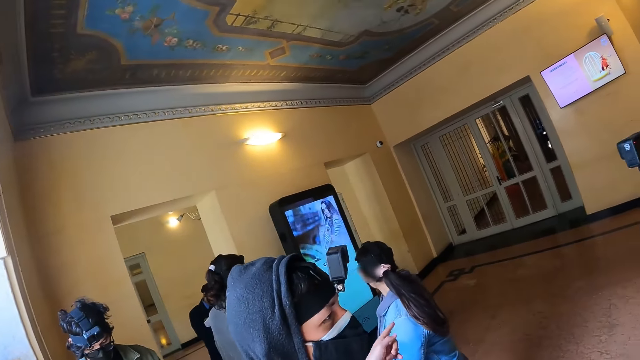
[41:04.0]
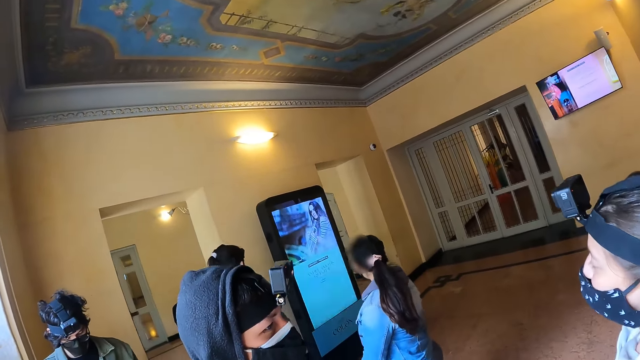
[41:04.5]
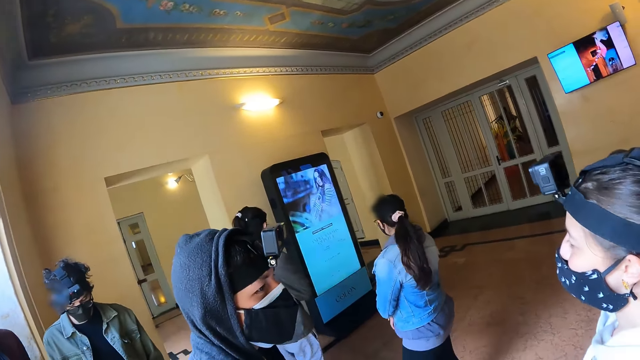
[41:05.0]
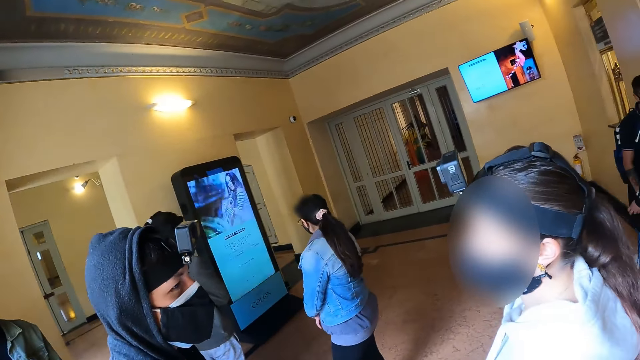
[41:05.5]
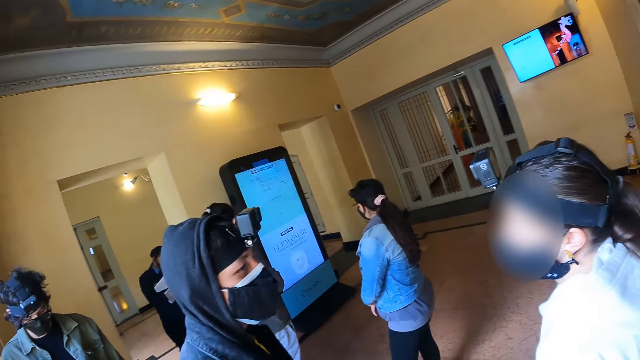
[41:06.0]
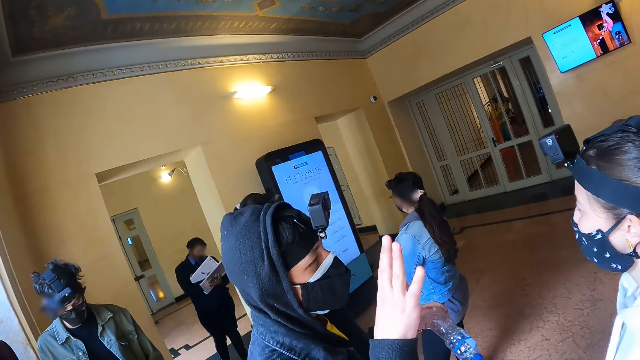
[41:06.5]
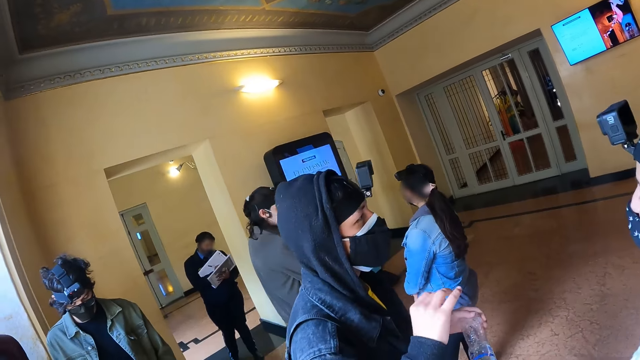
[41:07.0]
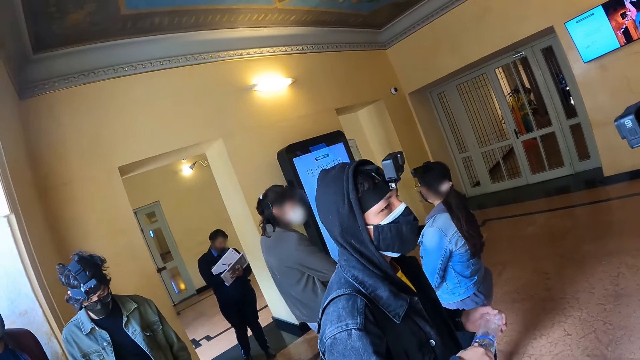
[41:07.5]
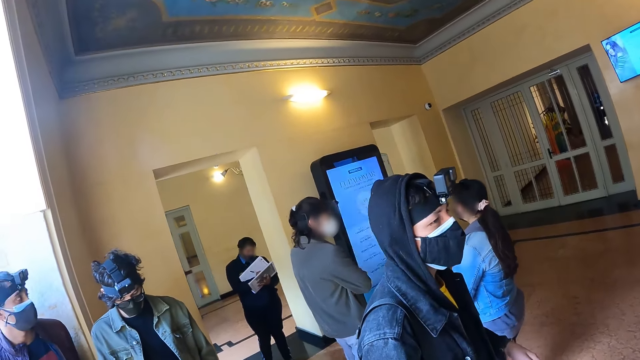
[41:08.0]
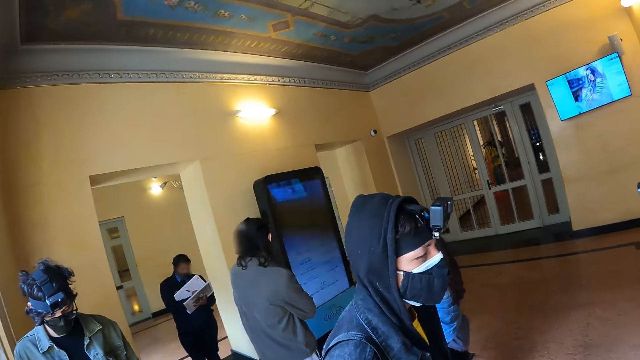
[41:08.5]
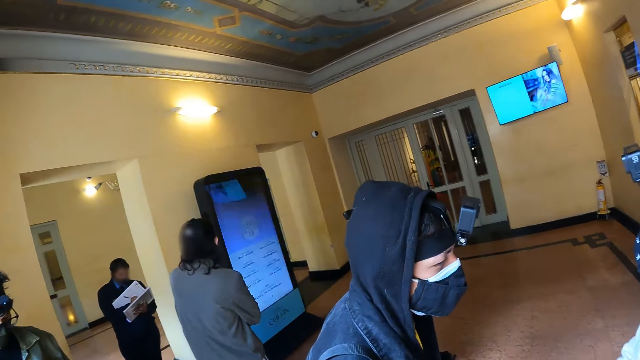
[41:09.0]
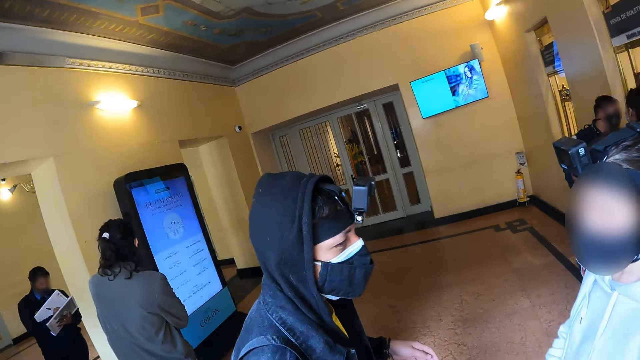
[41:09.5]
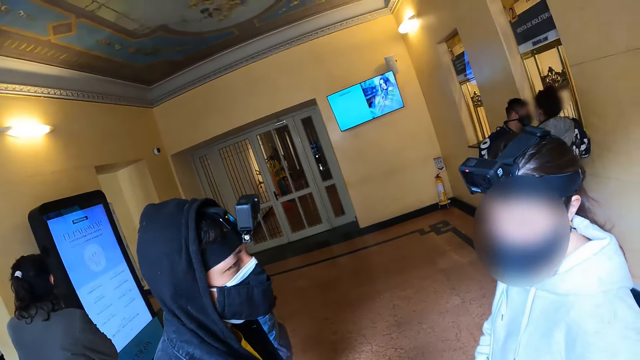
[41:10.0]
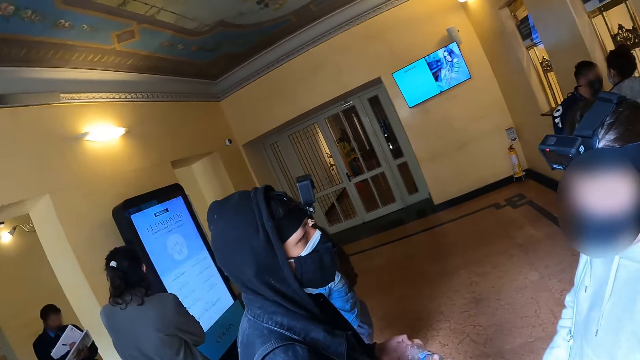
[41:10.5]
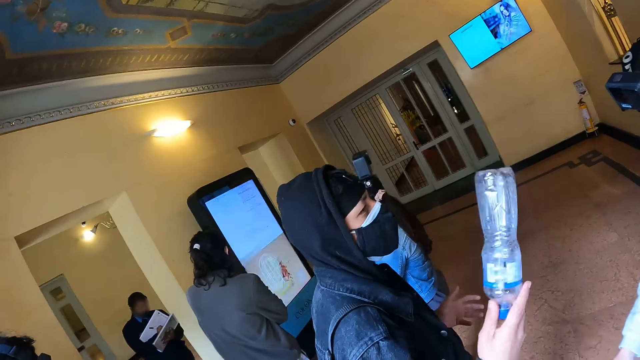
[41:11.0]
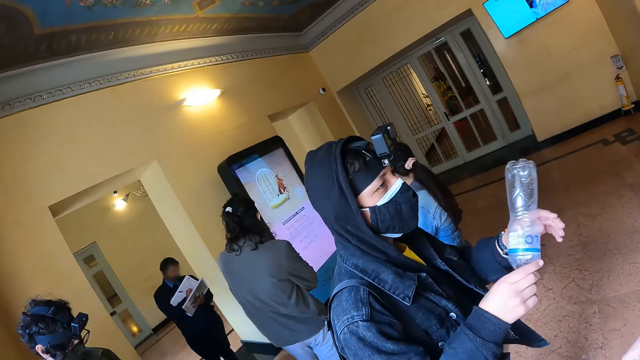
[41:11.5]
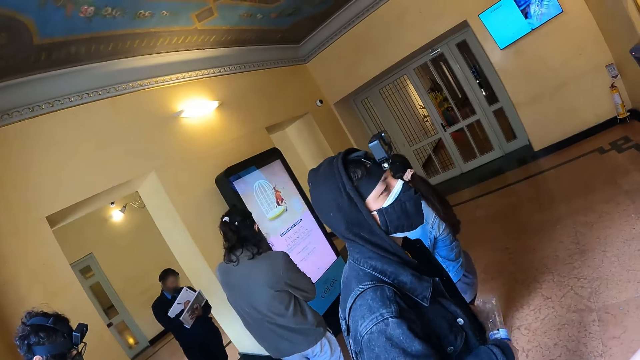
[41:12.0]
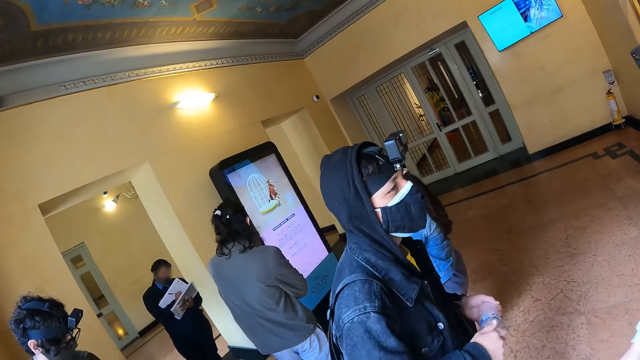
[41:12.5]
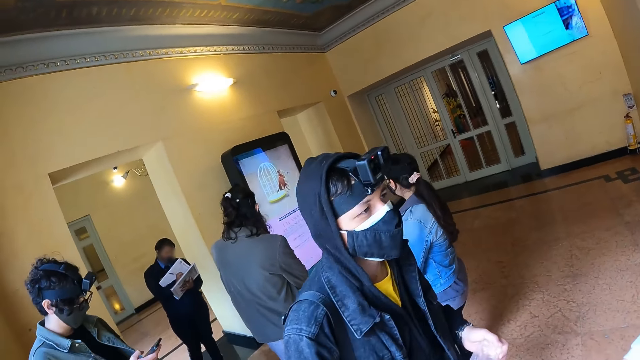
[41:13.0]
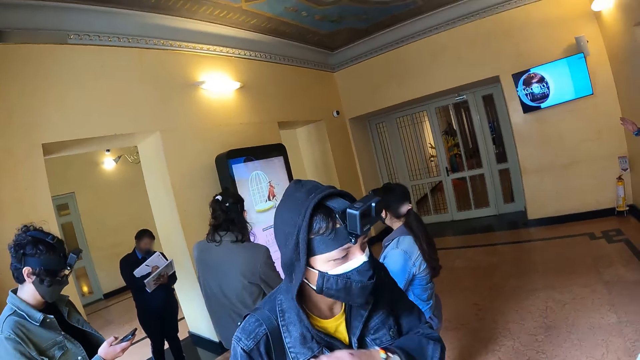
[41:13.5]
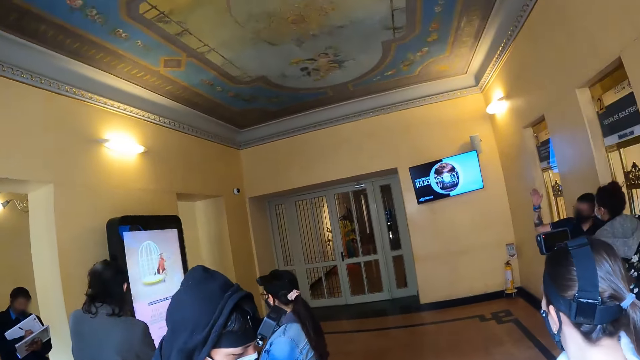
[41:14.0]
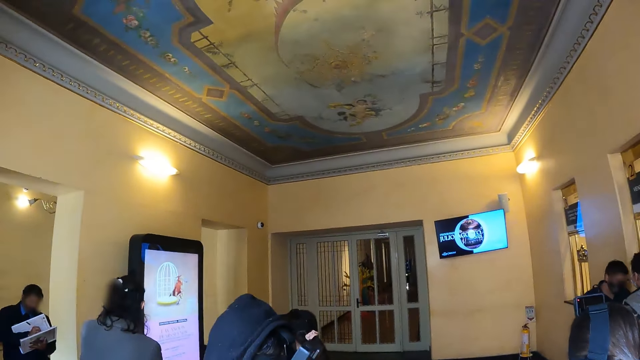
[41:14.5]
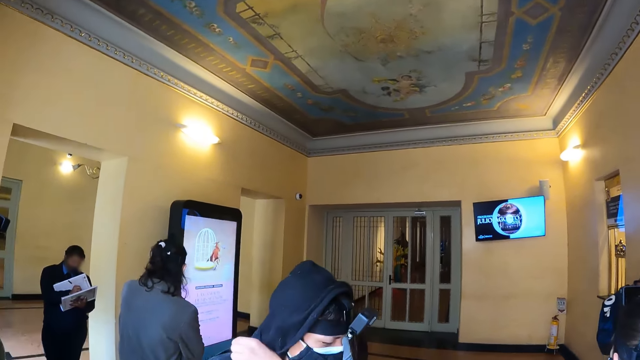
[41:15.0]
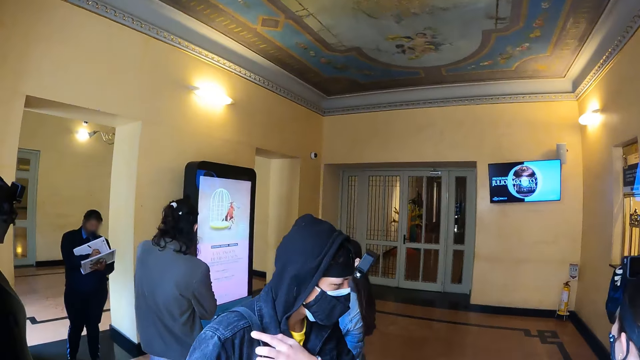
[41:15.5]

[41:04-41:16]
A man converses with a woman. A lady looks around. Another lady looks at the TV screen. Another man writes on a notebook with a pen. A third man looks at the TV screen. The camera wearer looks around. The first man swings the bottle. The first man converses with the woman. The first lady holds a water bottle. The camera wearer looks around. The first man converses with the woman.

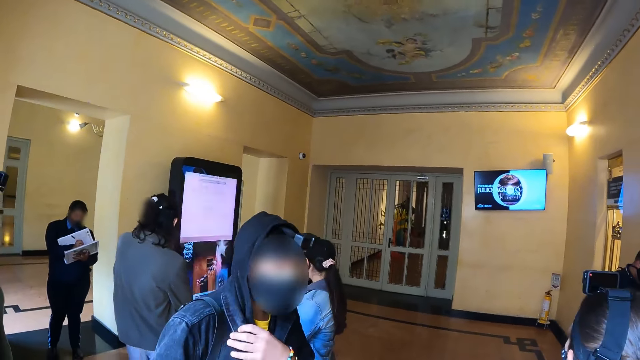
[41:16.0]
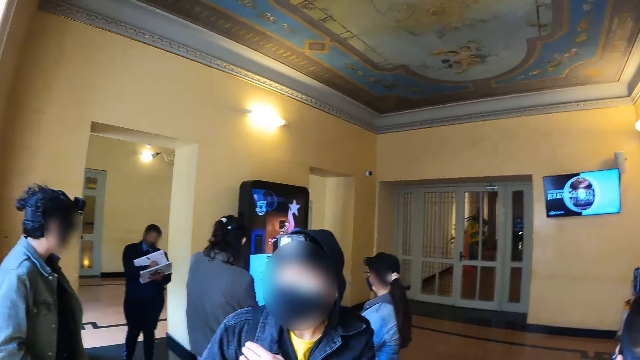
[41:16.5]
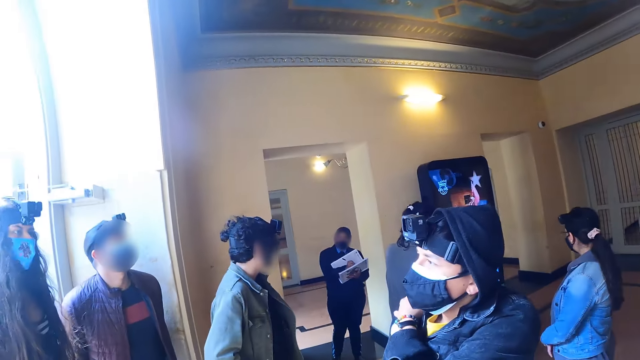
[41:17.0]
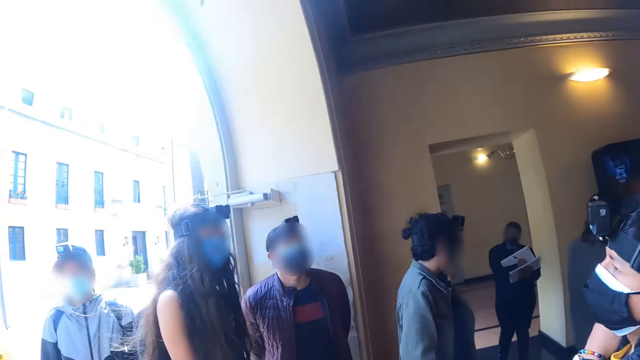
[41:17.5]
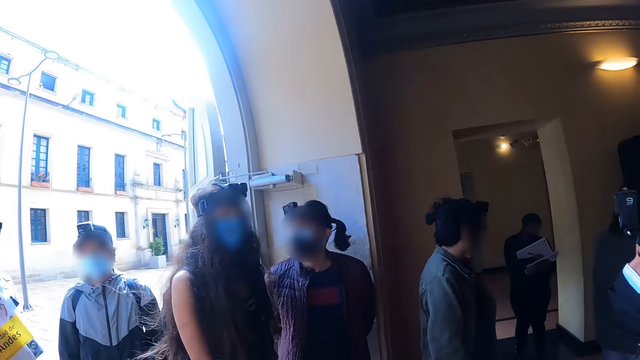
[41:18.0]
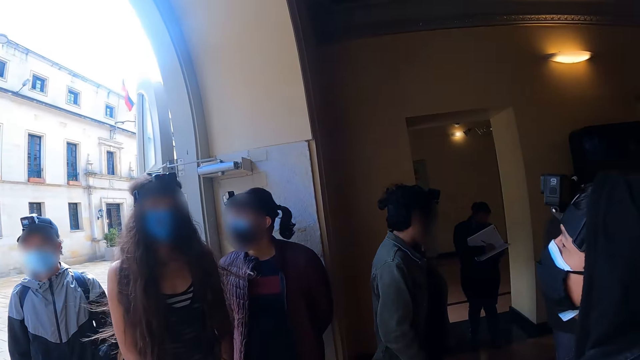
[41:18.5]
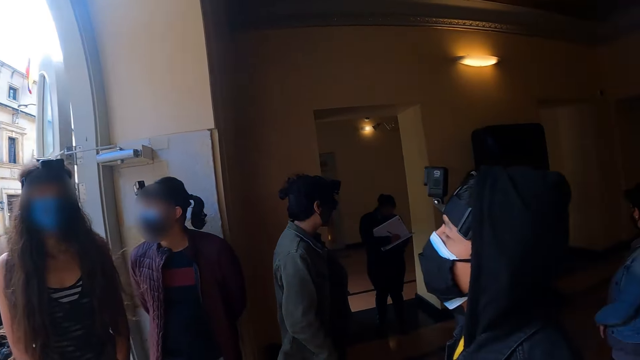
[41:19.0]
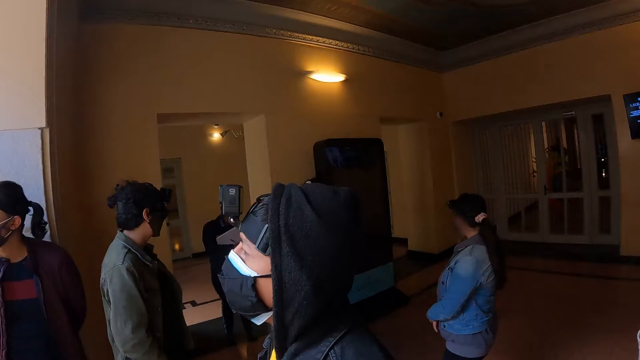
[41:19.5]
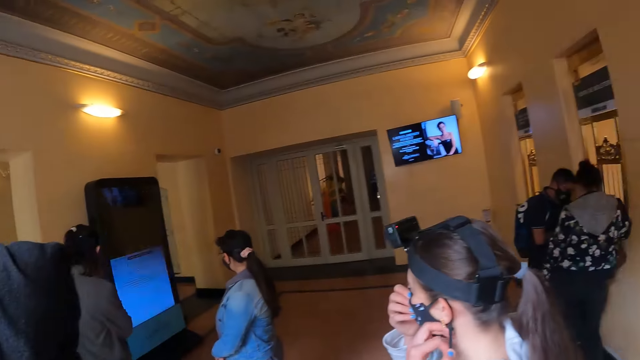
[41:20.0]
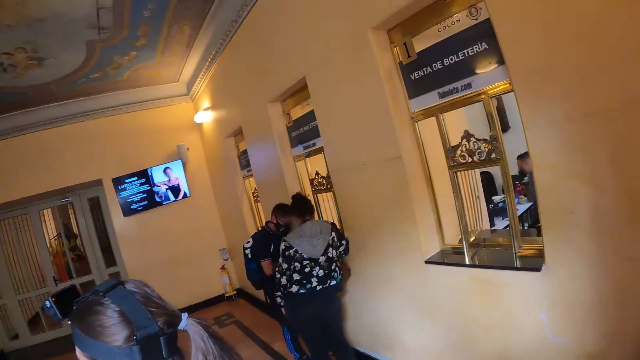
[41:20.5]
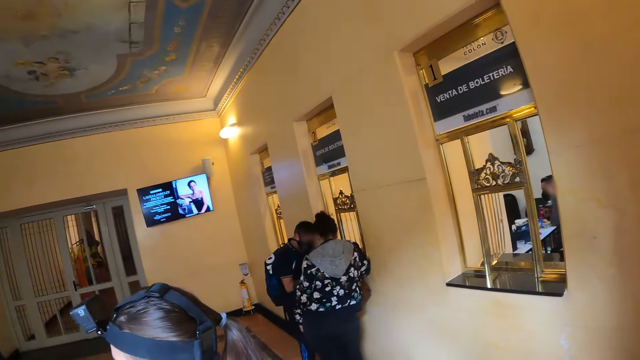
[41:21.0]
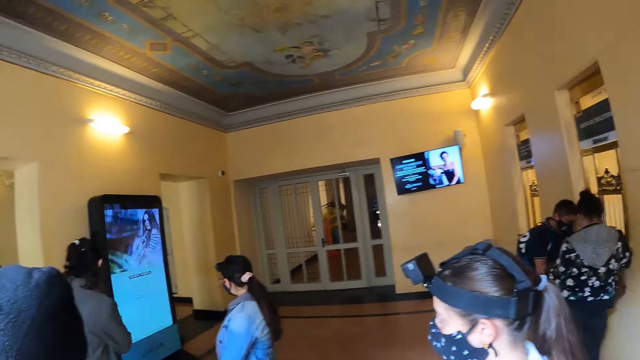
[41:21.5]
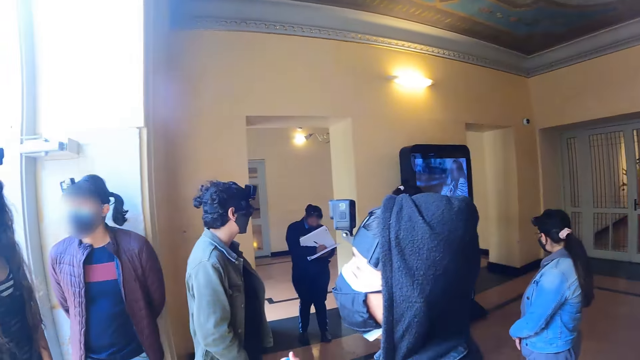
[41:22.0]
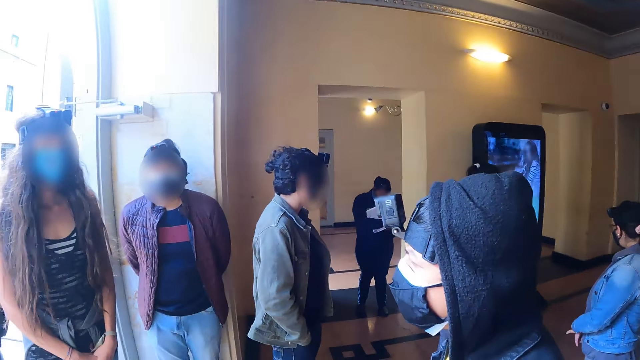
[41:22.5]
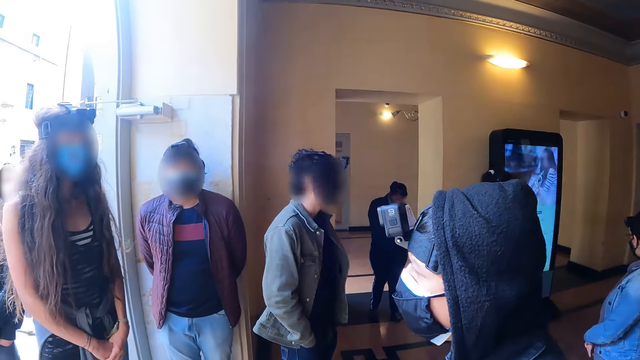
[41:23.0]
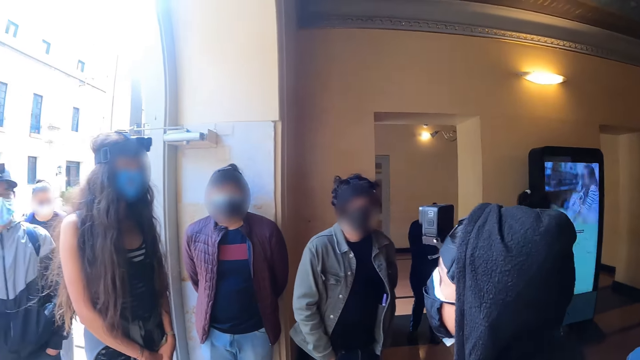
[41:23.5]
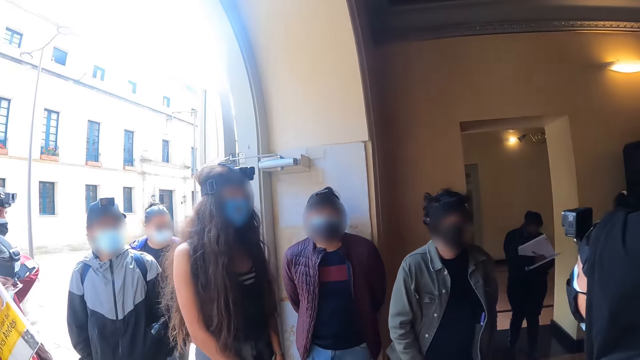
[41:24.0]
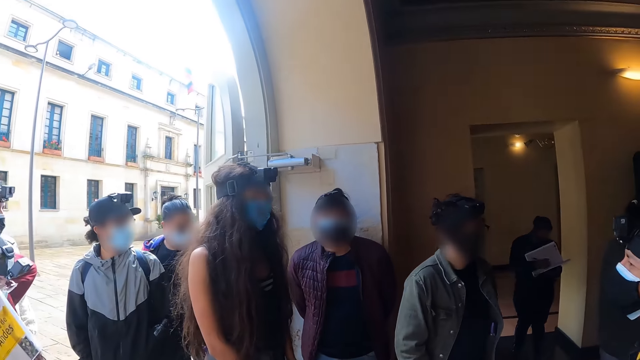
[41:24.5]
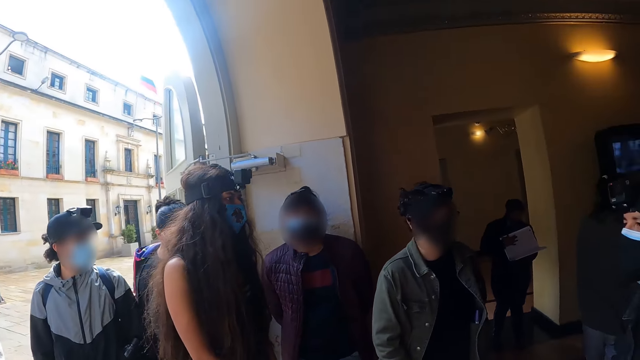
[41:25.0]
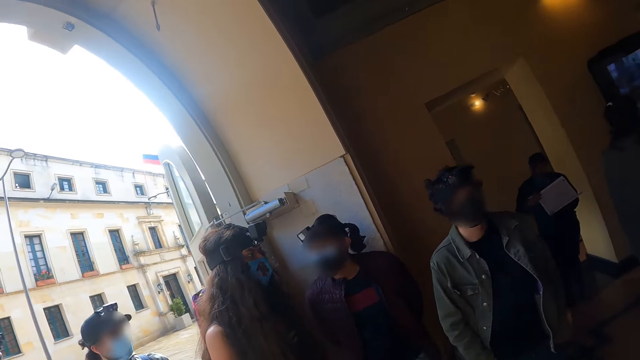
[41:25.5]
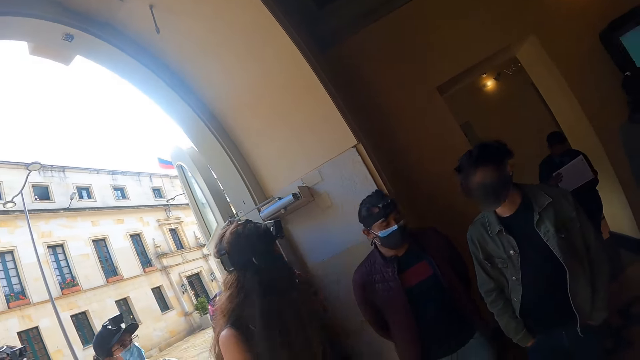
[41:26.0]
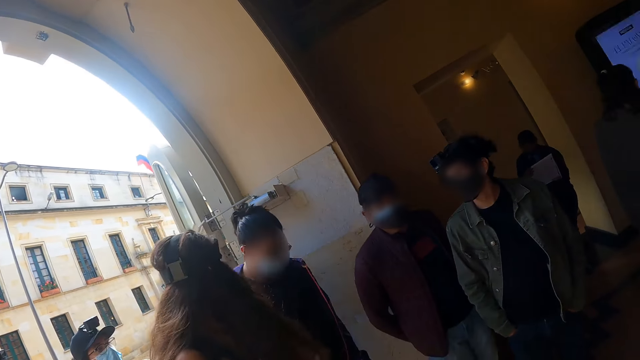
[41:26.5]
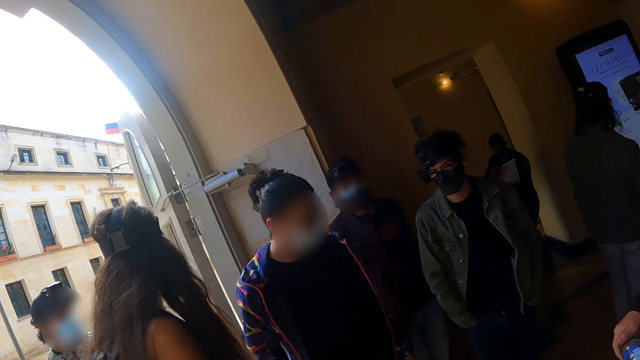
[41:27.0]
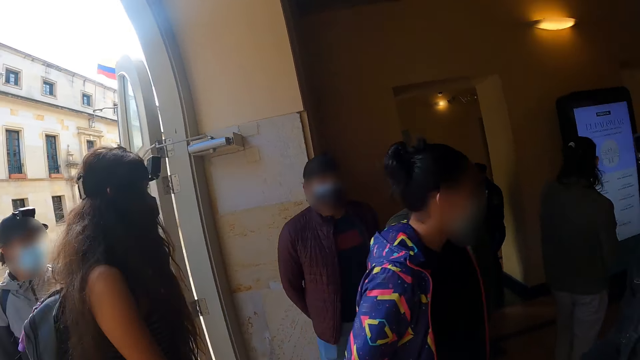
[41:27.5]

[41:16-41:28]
The camera wearer looks around. A man walks around. The camera wearer looks around. A lady walks around. Another lady looks behind. A third lady taps yet another lady on the back and walks around.
